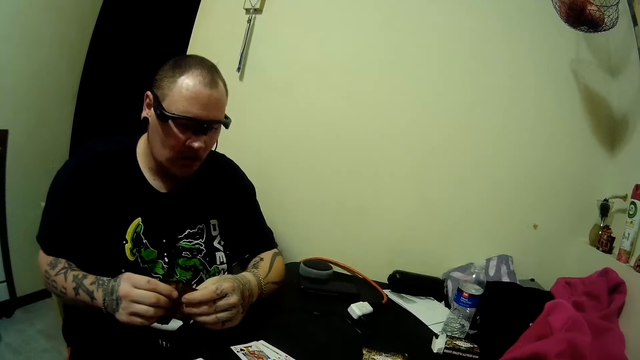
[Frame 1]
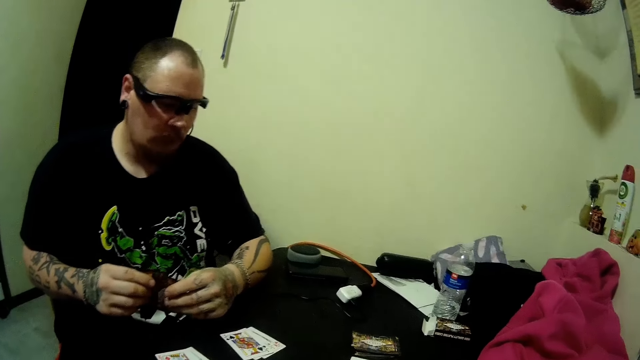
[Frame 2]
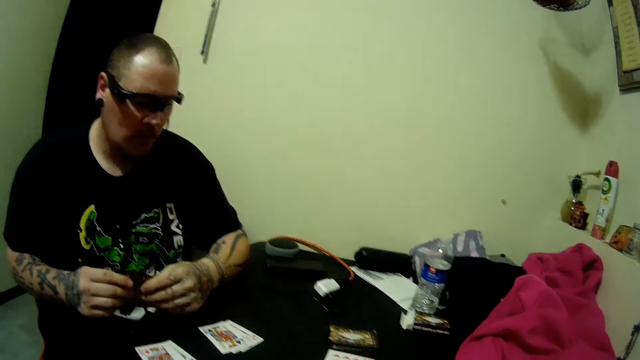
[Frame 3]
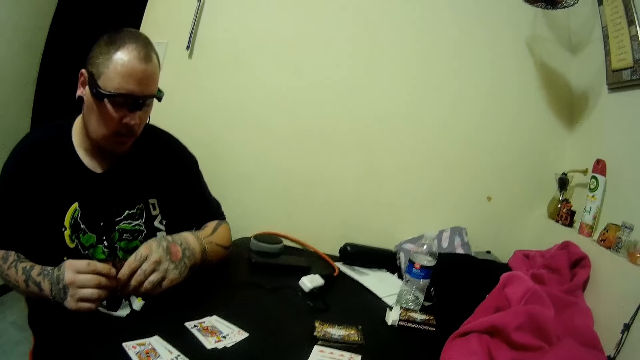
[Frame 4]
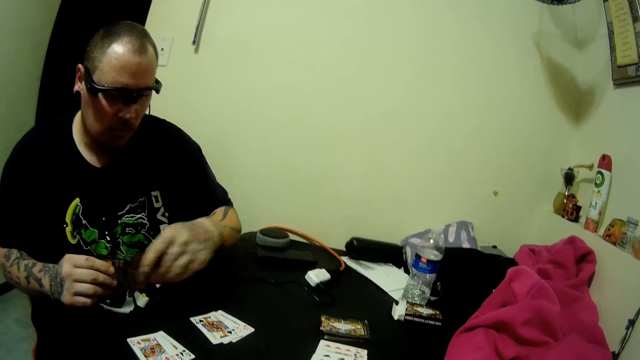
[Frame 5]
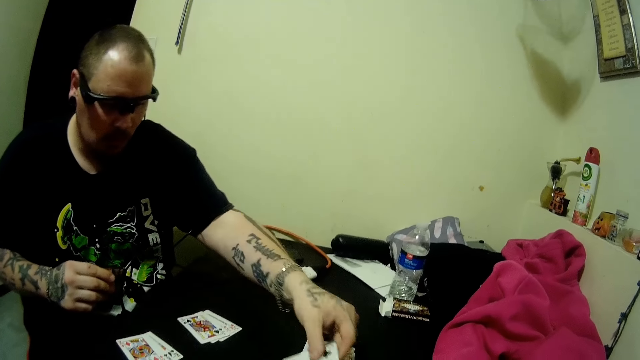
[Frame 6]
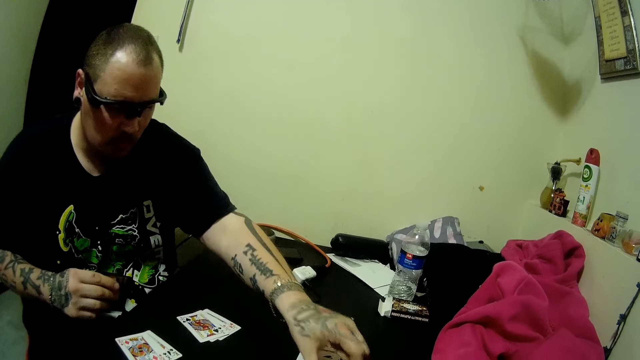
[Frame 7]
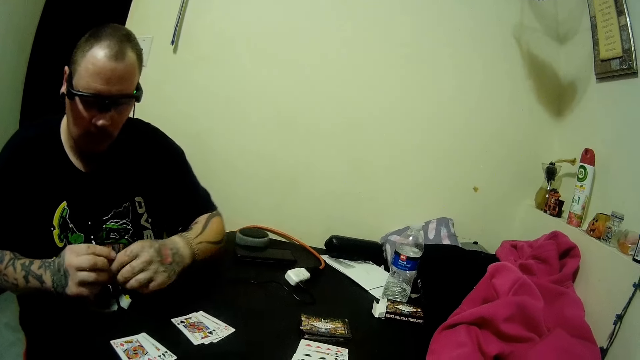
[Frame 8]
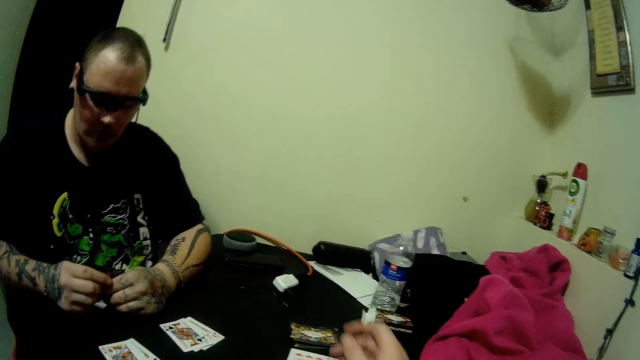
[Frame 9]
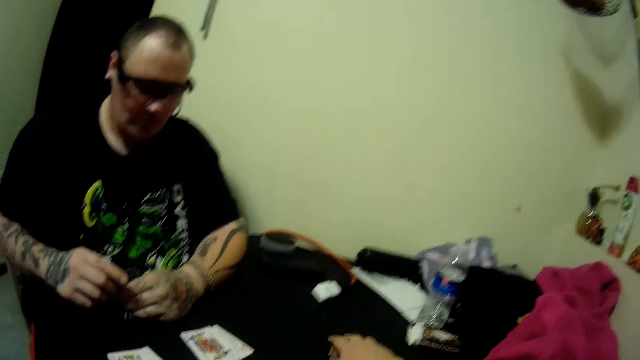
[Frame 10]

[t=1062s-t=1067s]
The man drops the card on the table. He holds the cards. The camera wearer picks up a card.

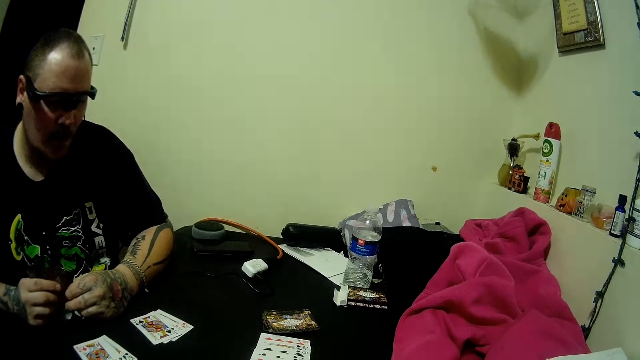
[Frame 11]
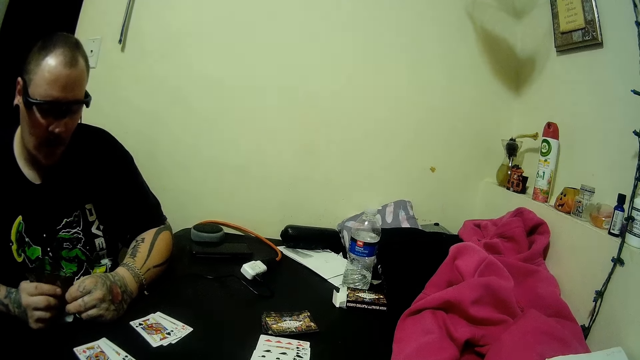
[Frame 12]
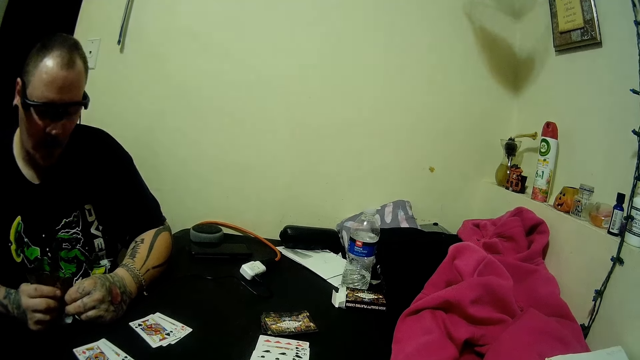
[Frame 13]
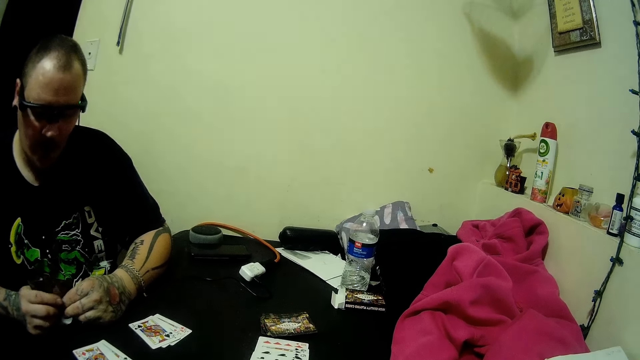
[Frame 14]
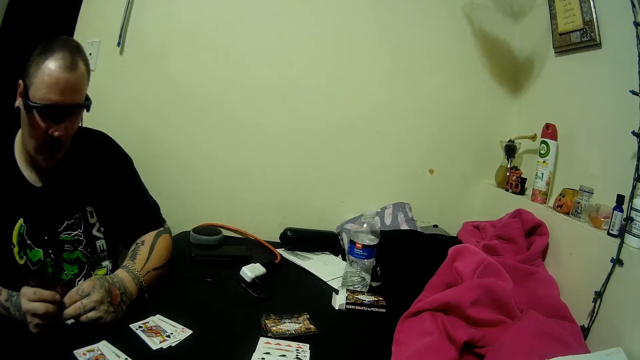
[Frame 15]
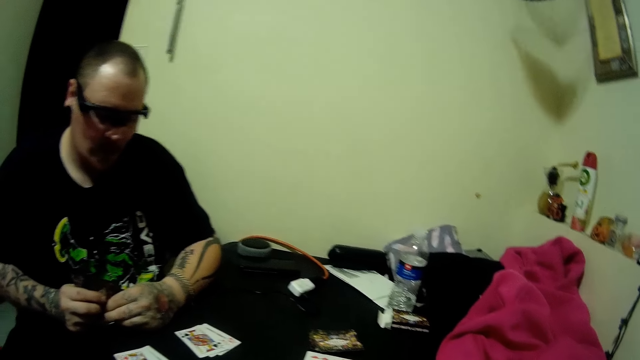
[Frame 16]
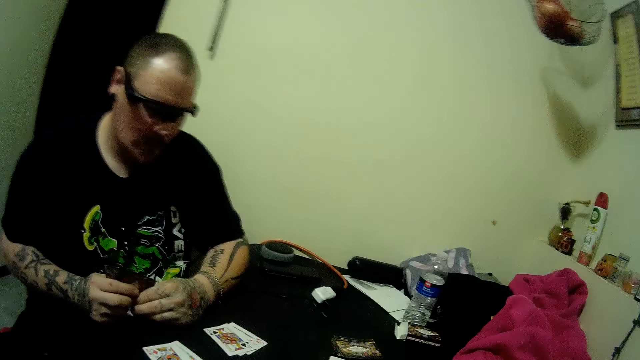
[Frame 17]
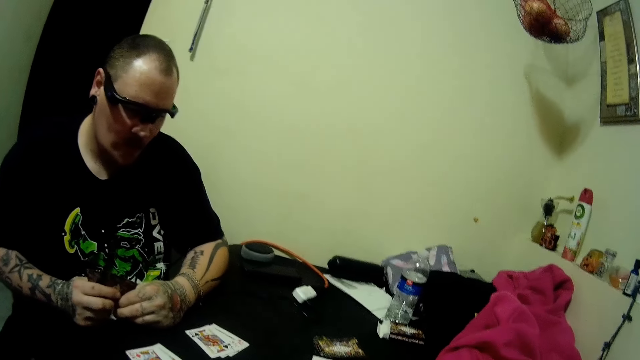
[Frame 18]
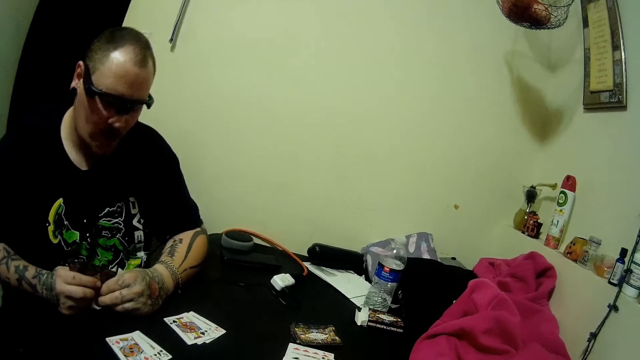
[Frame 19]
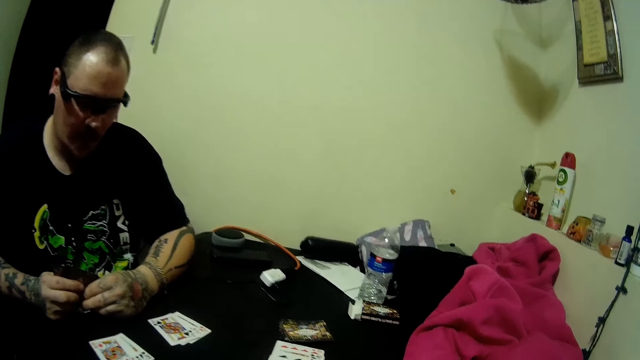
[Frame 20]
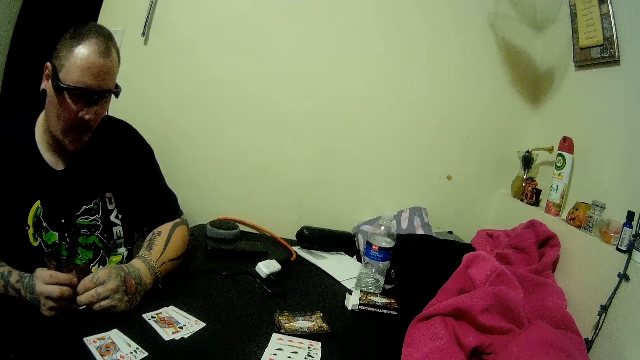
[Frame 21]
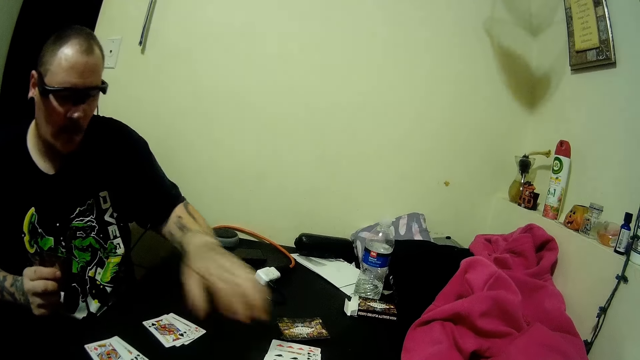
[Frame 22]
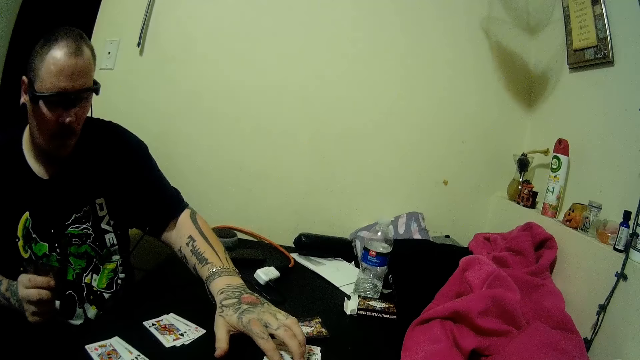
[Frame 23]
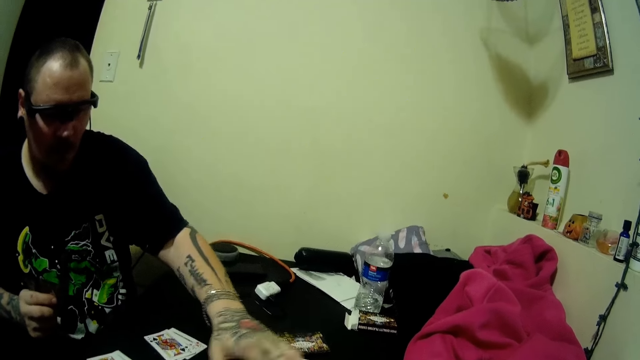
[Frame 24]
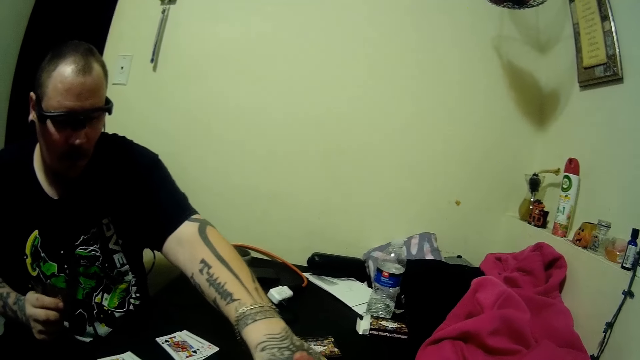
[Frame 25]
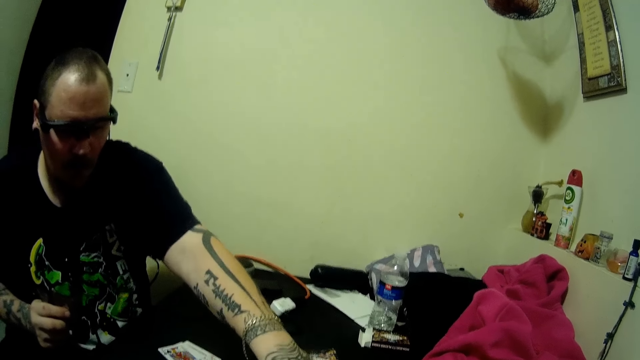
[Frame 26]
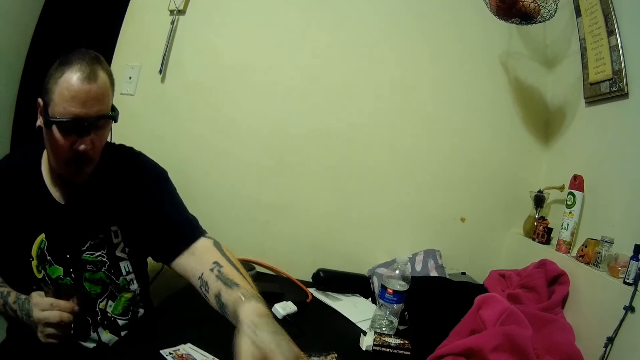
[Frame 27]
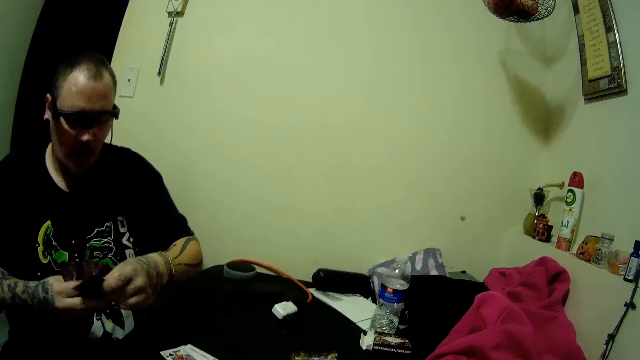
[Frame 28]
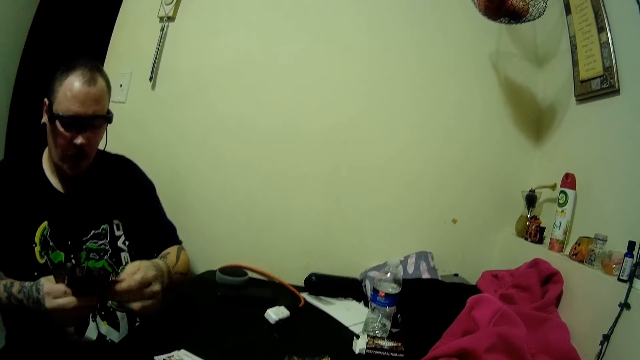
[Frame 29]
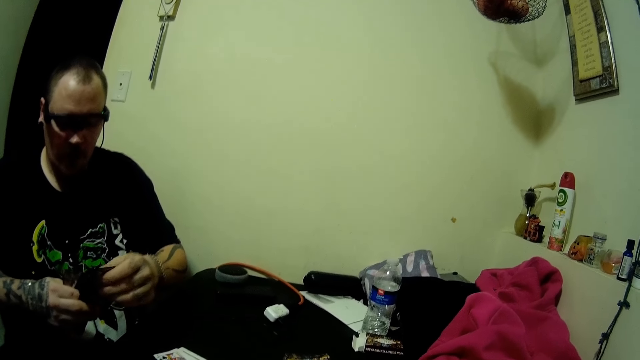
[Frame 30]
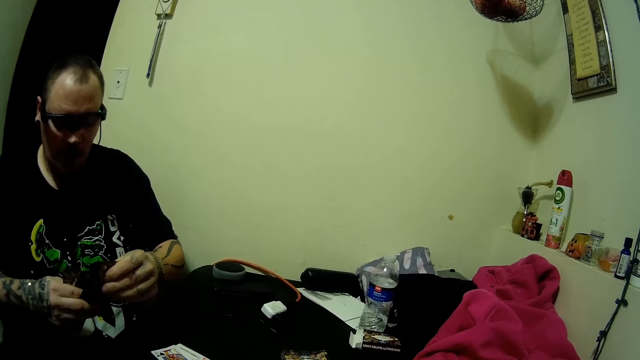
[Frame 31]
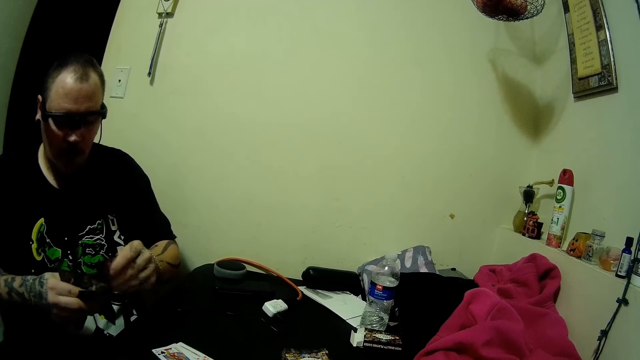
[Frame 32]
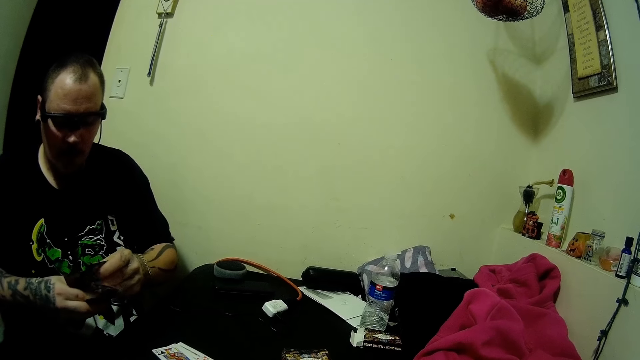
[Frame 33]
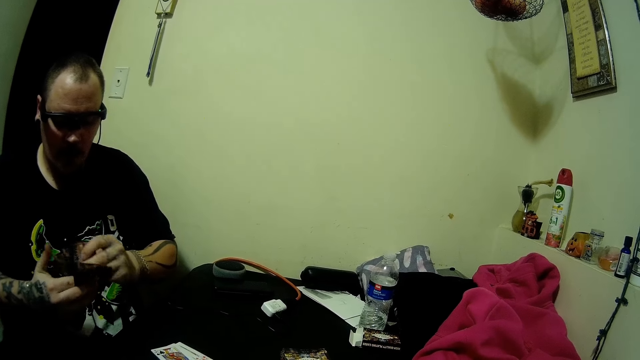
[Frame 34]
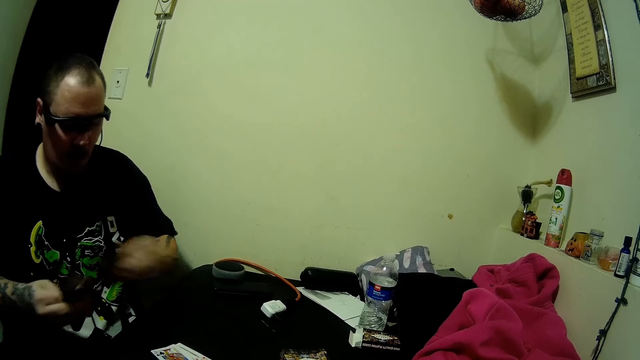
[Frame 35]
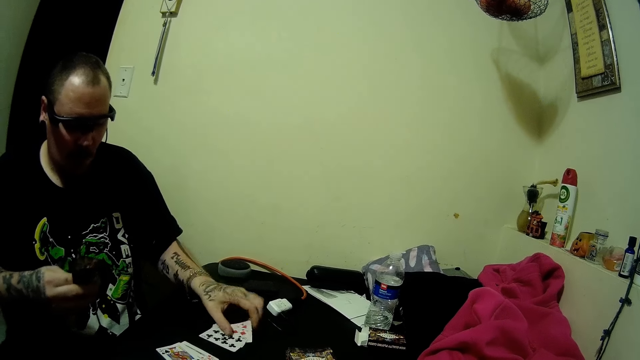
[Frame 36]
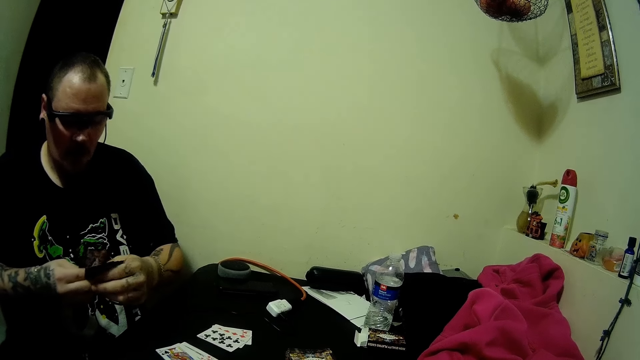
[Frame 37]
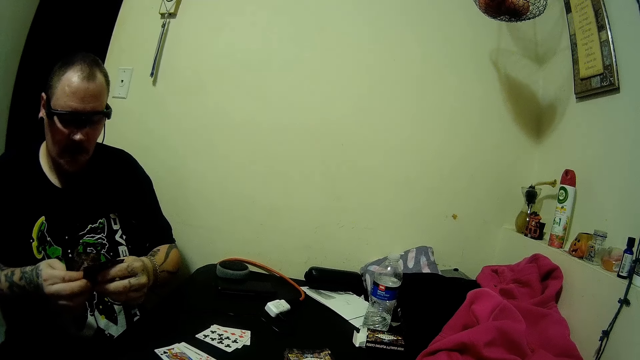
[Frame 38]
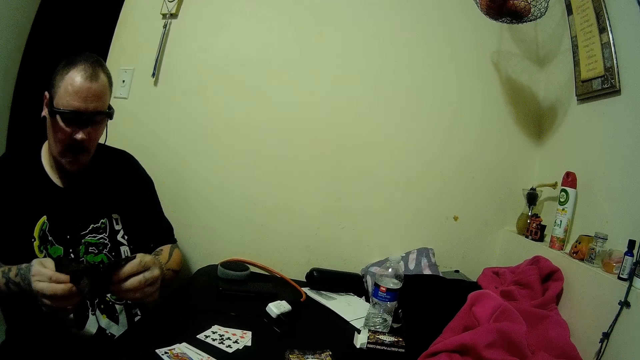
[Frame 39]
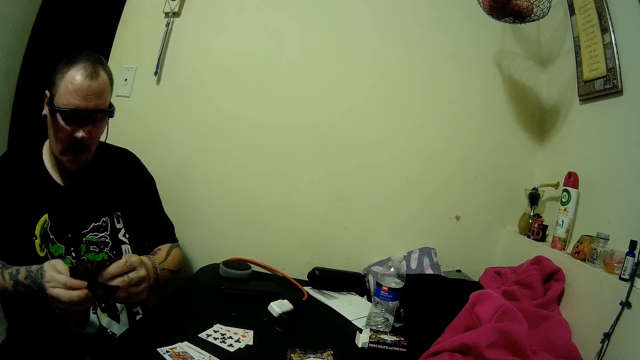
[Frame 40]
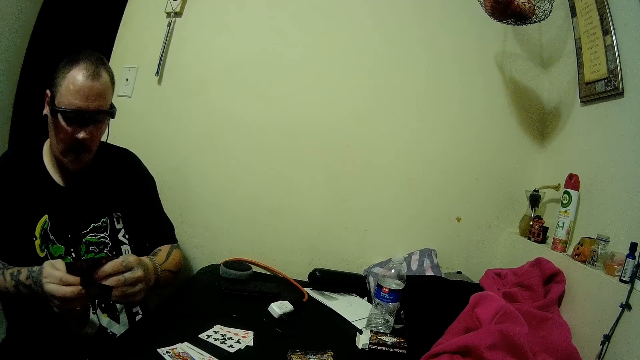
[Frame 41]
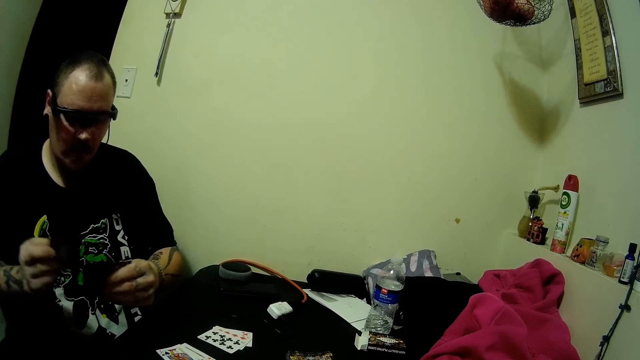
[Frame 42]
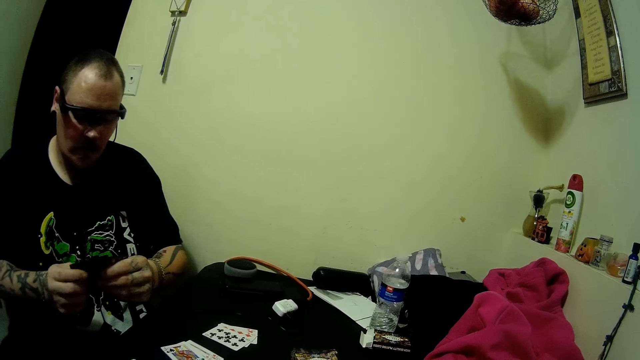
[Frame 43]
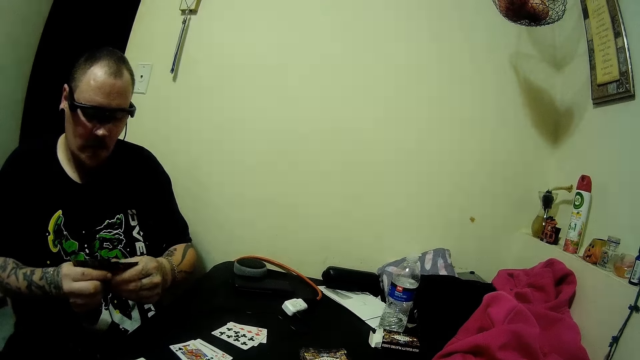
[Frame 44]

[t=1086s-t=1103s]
A man holds cards. The camera wearer drops a card on the table. They select a card. The man picks up some cards on the table. The man picks a card and arranges the cards in his hands. The man drops three cards on the table. The man arranges the cards in his hands.
